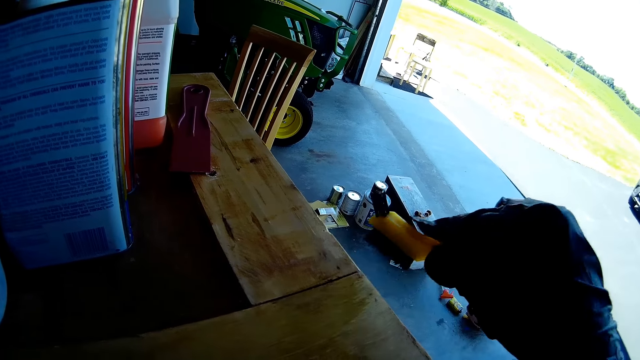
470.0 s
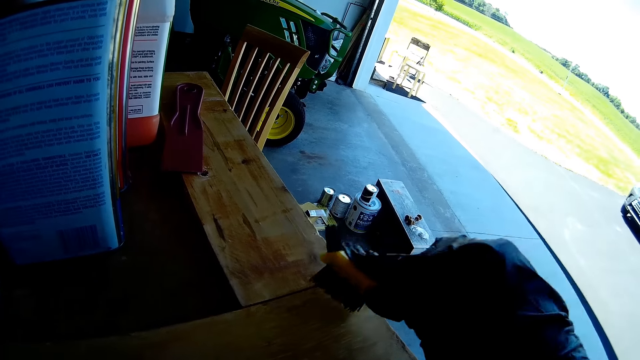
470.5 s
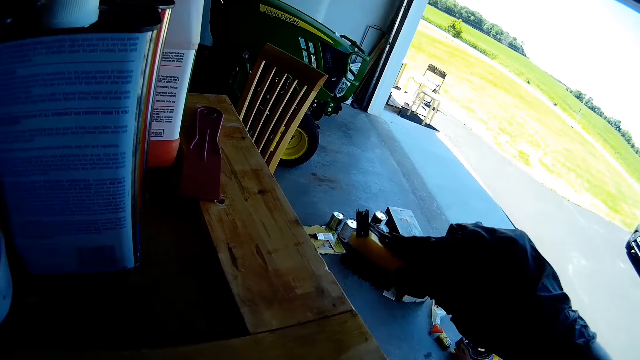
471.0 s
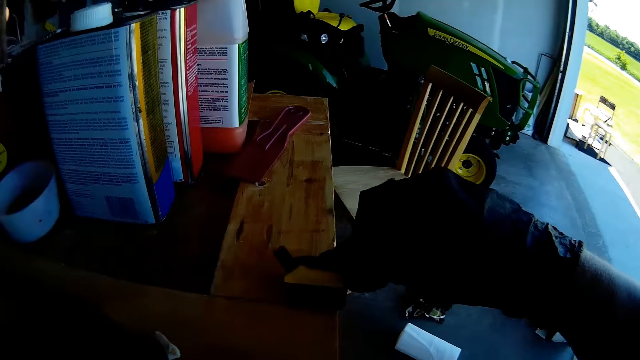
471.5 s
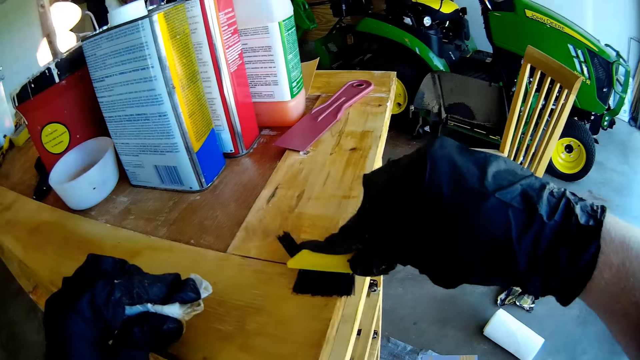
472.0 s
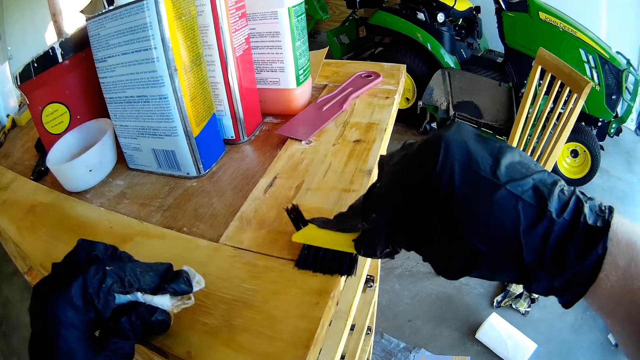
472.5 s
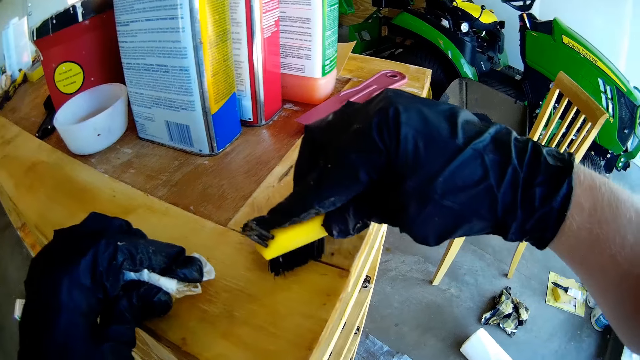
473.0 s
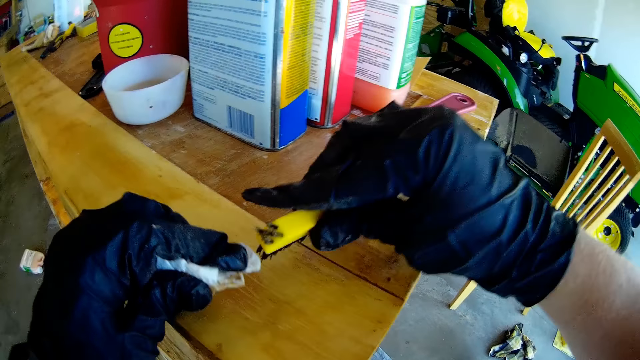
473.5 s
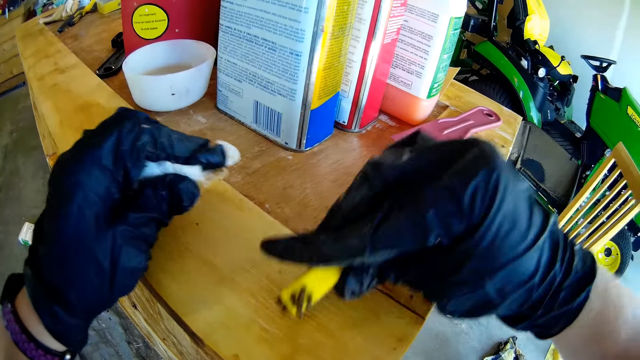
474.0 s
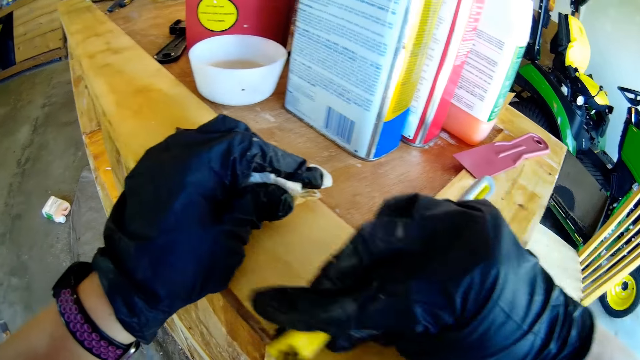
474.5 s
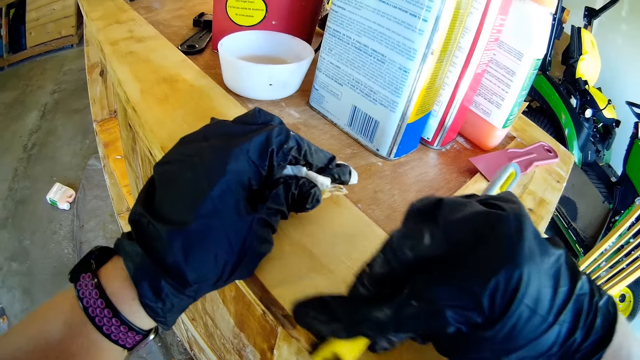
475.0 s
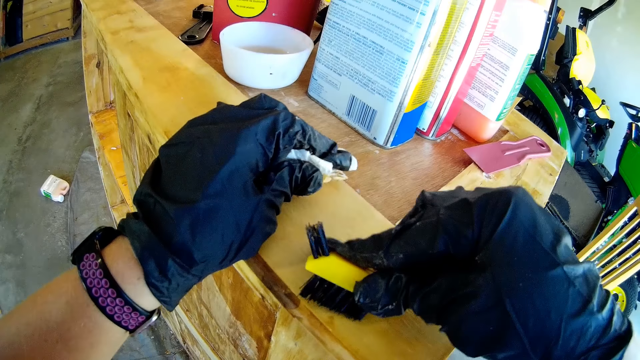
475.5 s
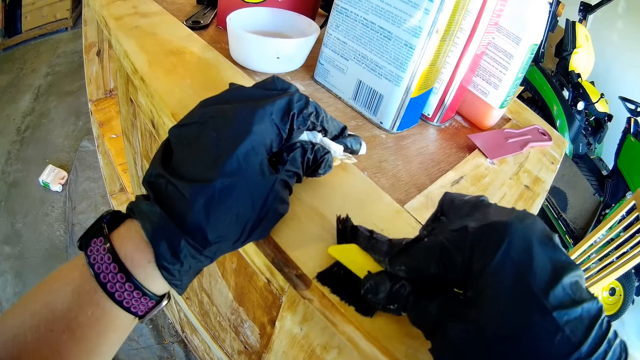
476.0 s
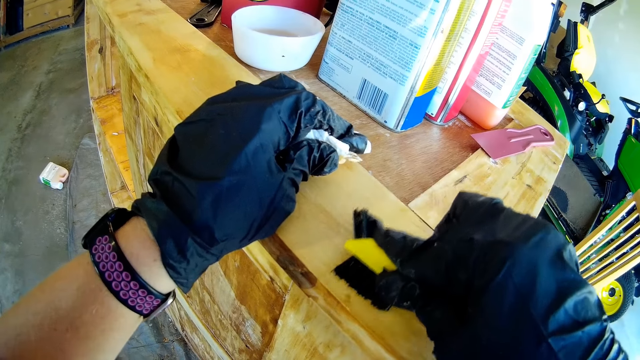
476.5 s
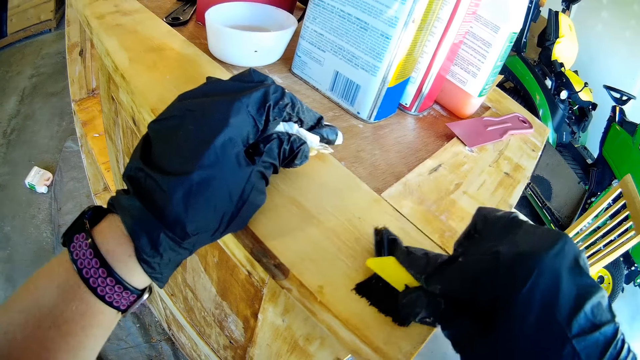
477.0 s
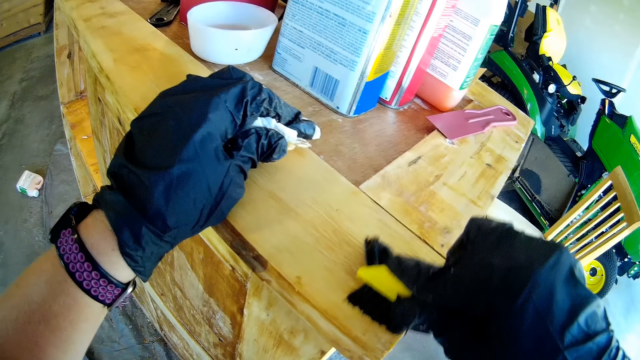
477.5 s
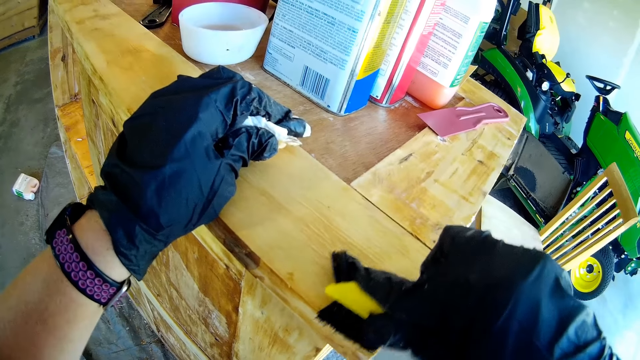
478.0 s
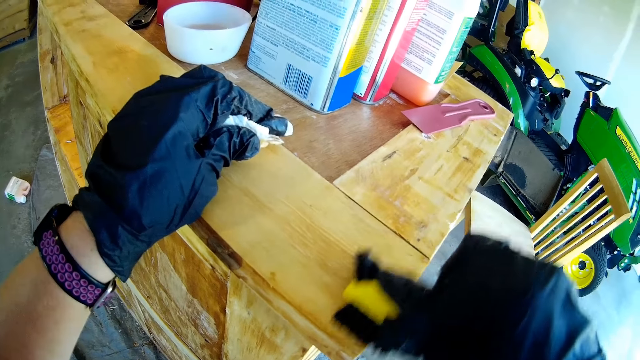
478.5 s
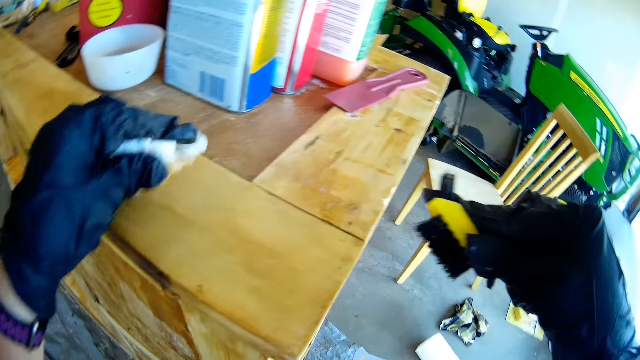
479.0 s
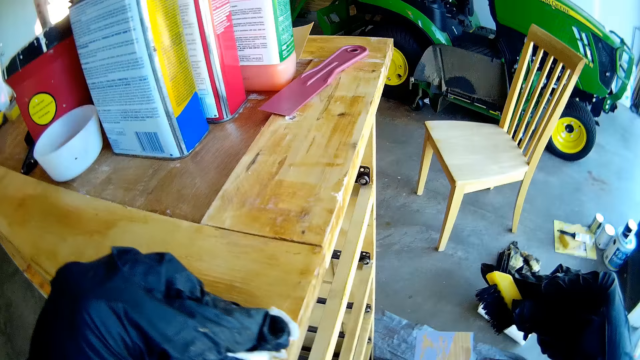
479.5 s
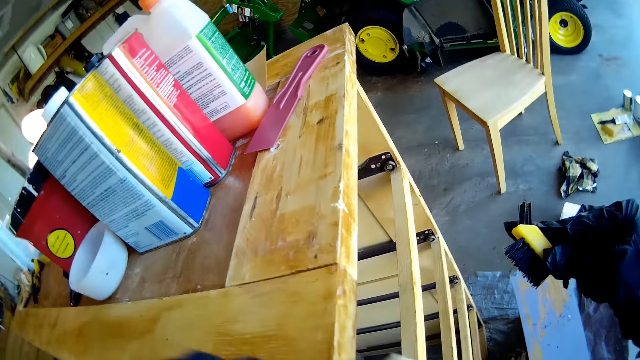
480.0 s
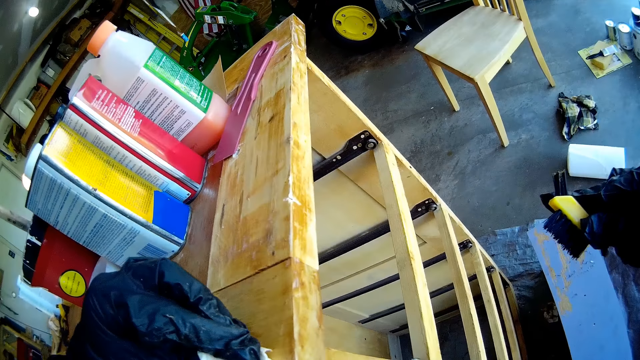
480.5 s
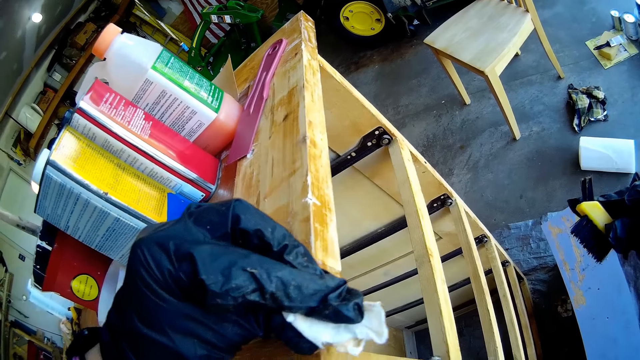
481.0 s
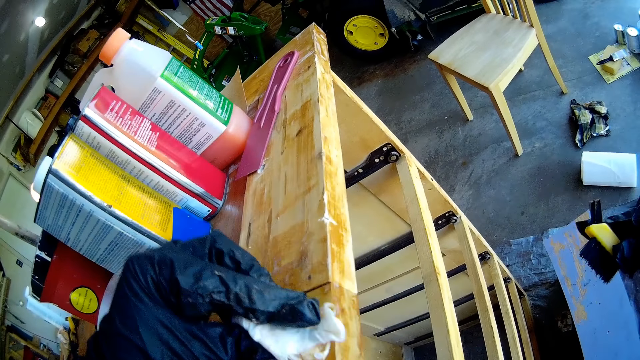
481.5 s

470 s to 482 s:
The camera wearer wipes the wooden surface with the serviette.

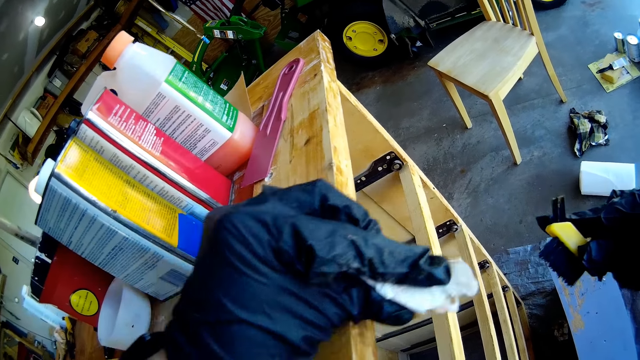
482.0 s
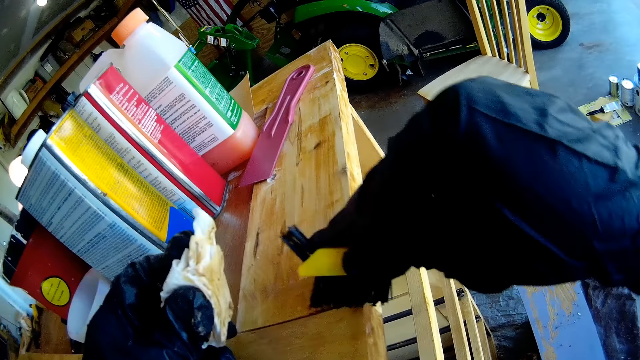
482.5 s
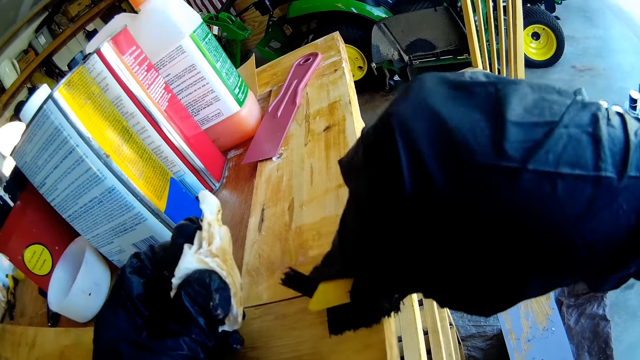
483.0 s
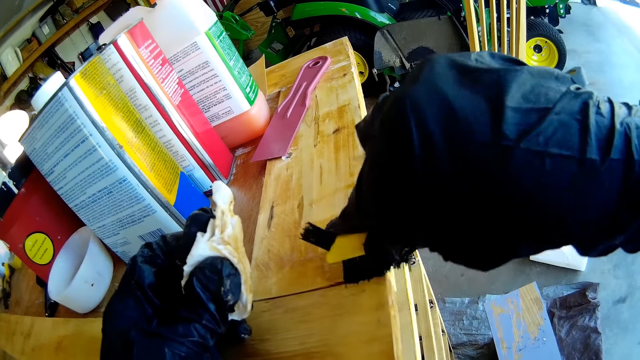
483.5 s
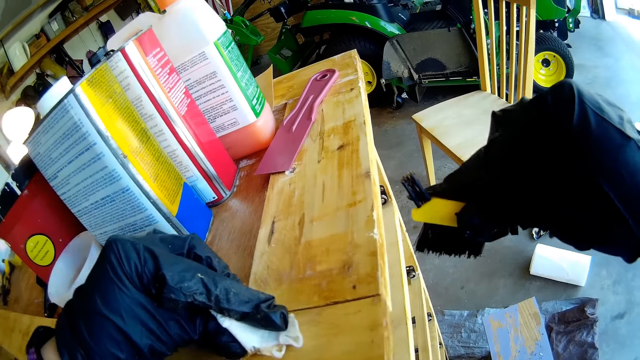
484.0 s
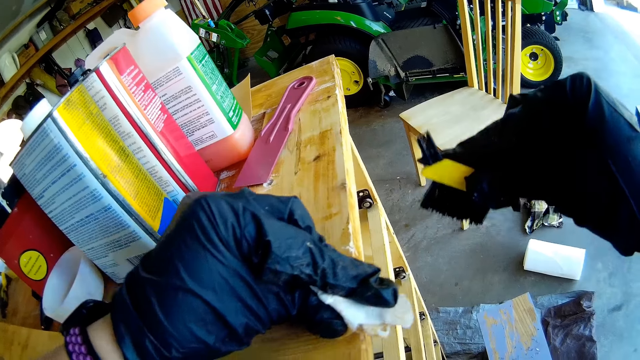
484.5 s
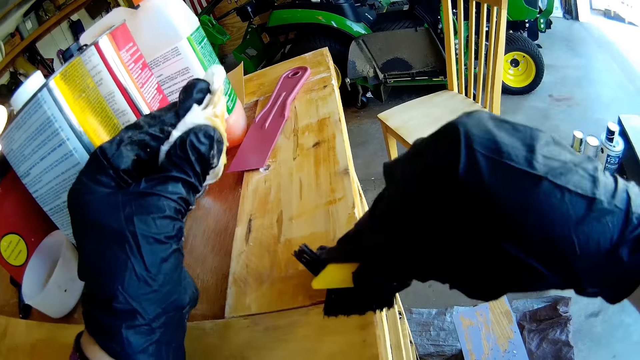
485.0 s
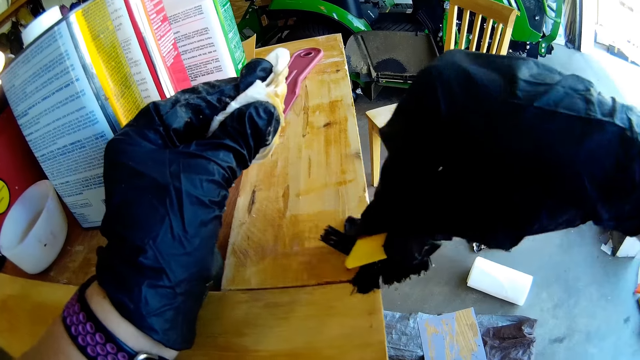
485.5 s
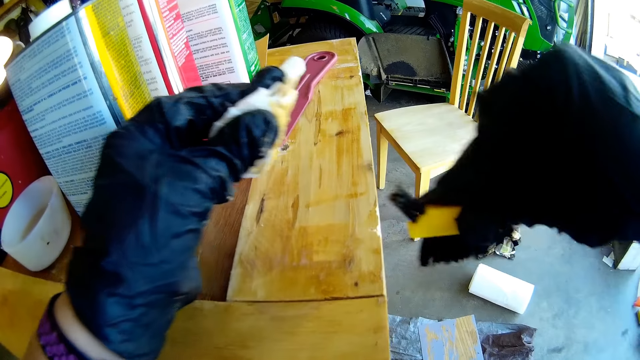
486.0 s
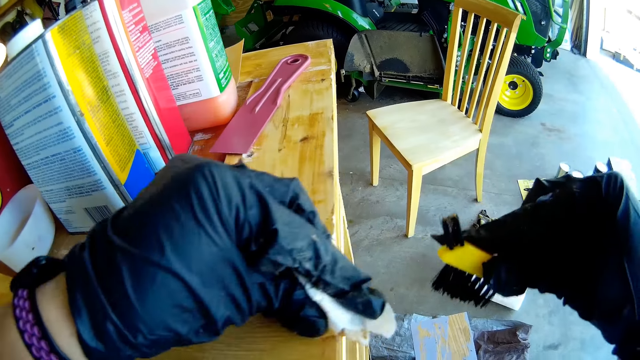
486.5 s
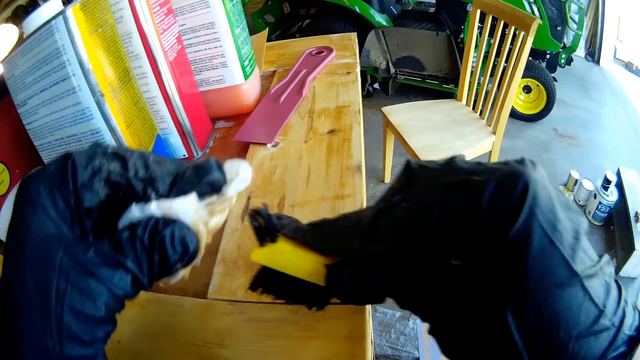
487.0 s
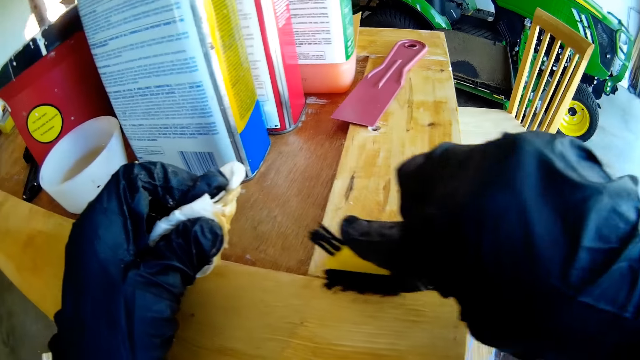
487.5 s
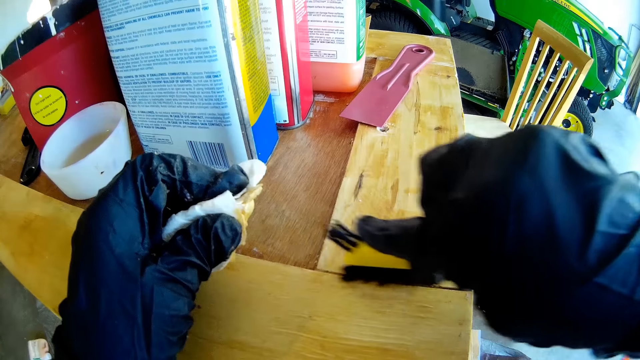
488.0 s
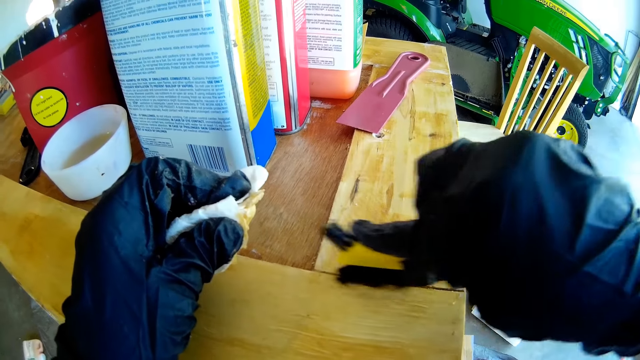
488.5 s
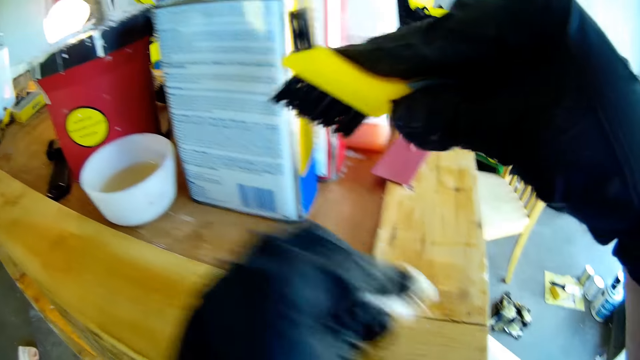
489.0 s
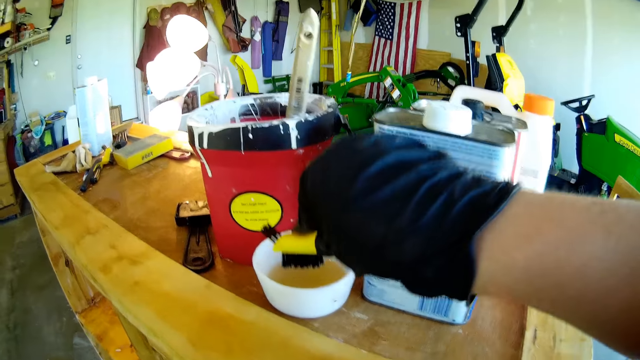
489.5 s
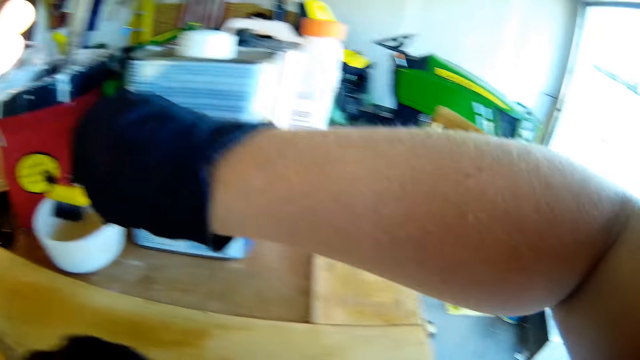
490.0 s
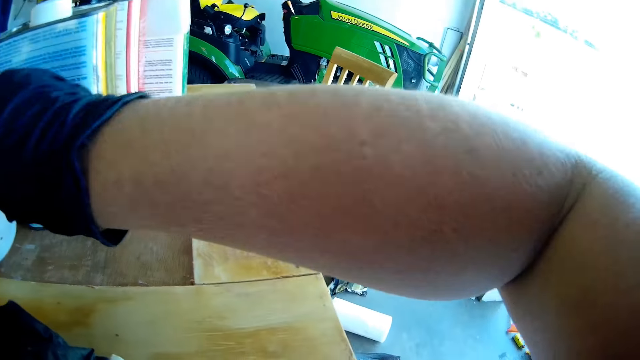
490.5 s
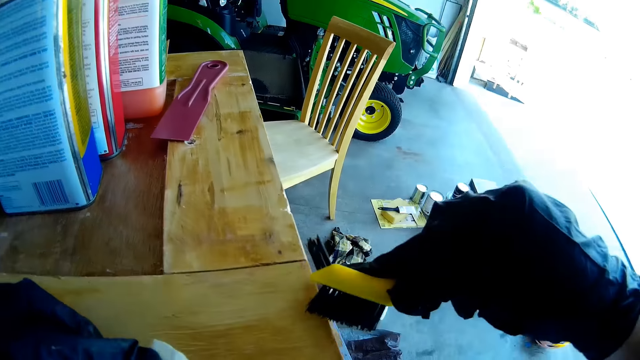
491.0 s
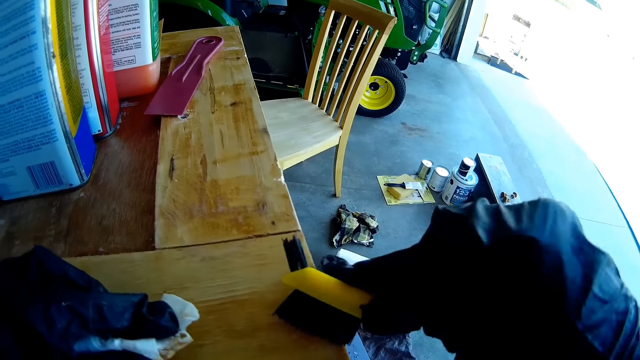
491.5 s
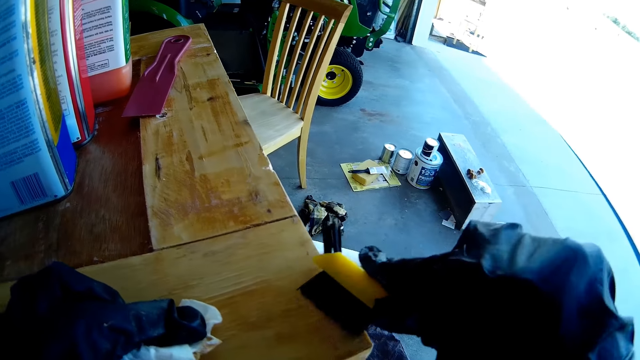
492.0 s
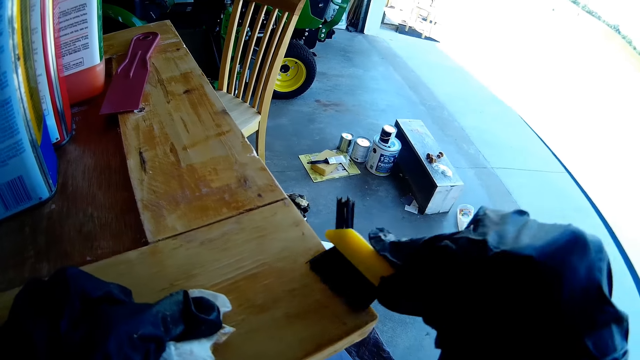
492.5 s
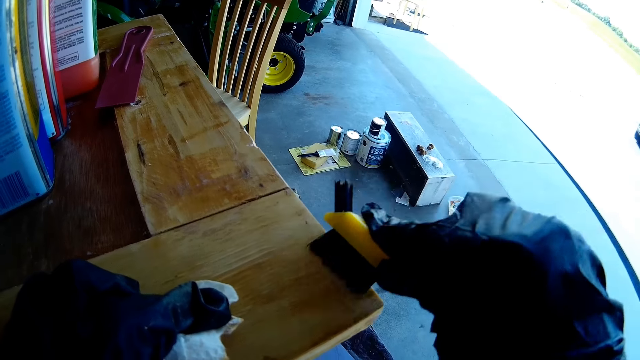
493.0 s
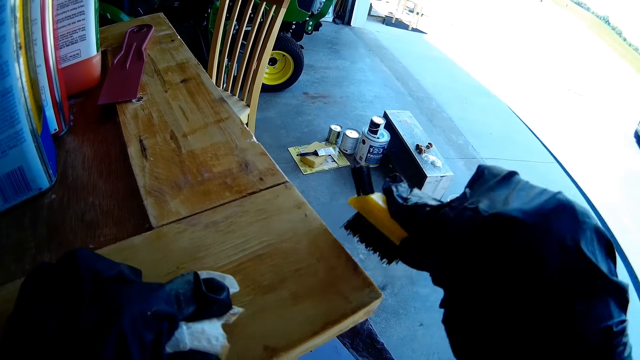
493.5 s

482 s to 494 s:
The camera wearer scrubs off the wooden surface with the brush. They wipe the wooden surface with the serviette. They paint the wood. They scrub off the wooden surface with the brush. They paint the wood. They wipe the wooden surface with the serviette. They scrub off the wooden surface with the brush. They paint the wood. They dip the brush in the liquid. They remove excess paint. They scrub off the wooden surface with the brush. They paint the wood.
